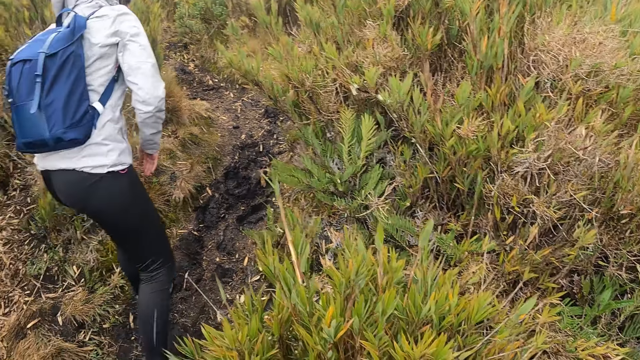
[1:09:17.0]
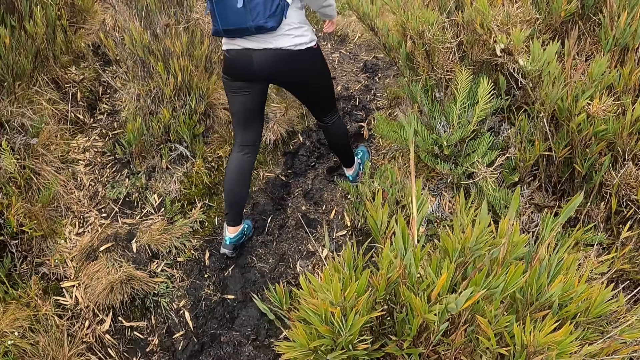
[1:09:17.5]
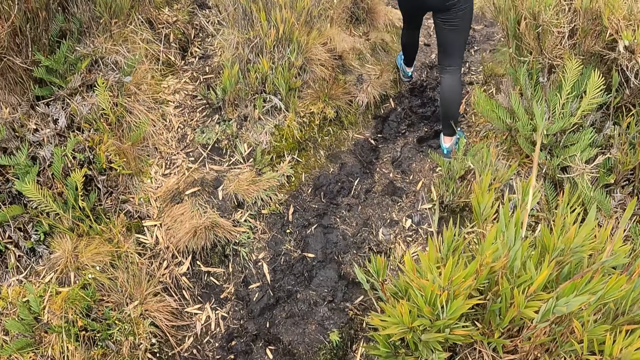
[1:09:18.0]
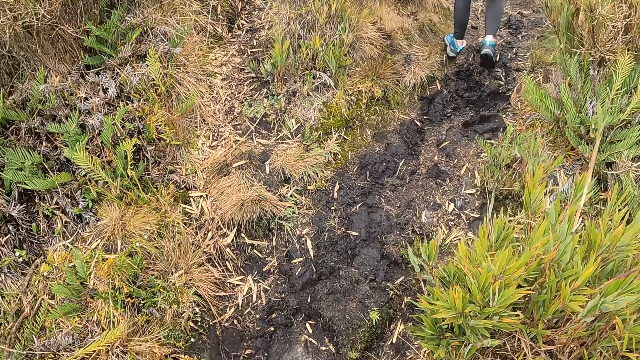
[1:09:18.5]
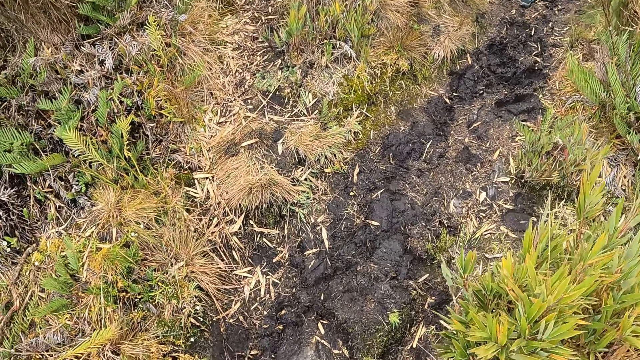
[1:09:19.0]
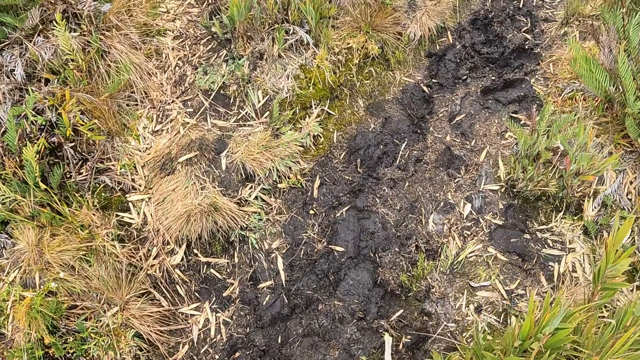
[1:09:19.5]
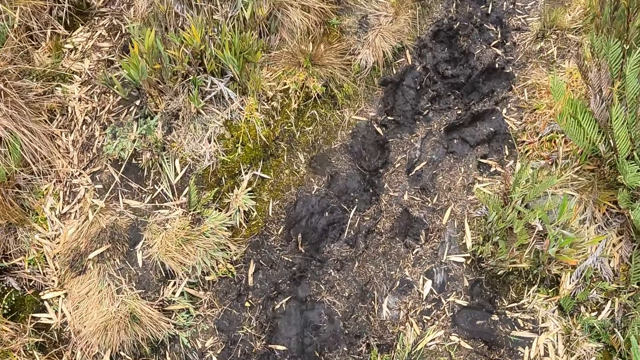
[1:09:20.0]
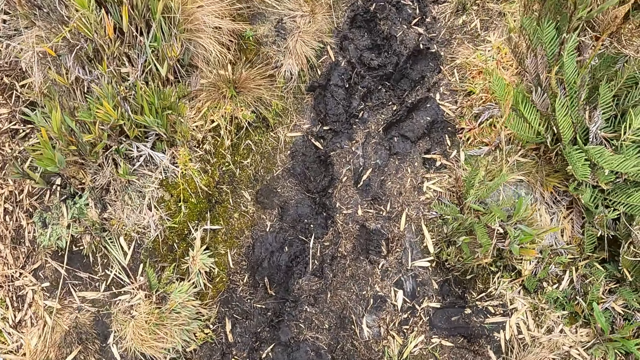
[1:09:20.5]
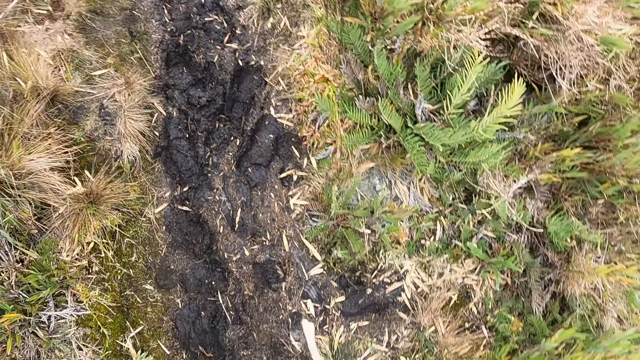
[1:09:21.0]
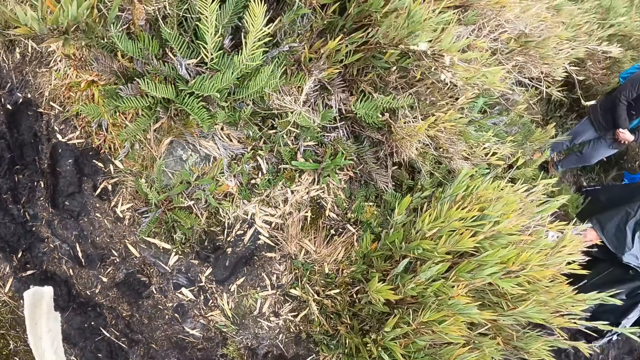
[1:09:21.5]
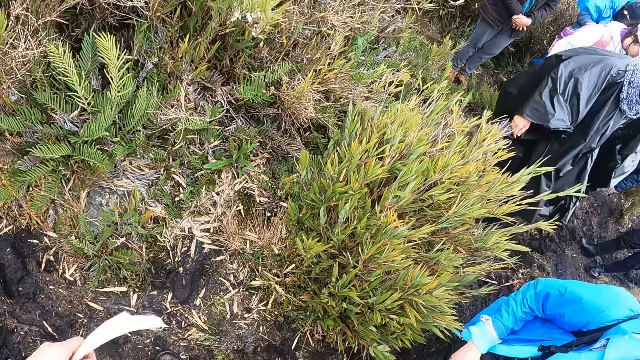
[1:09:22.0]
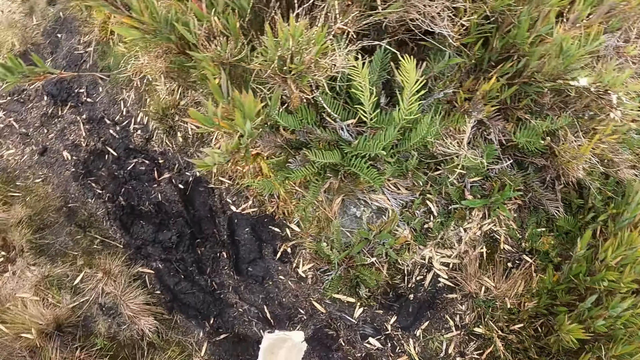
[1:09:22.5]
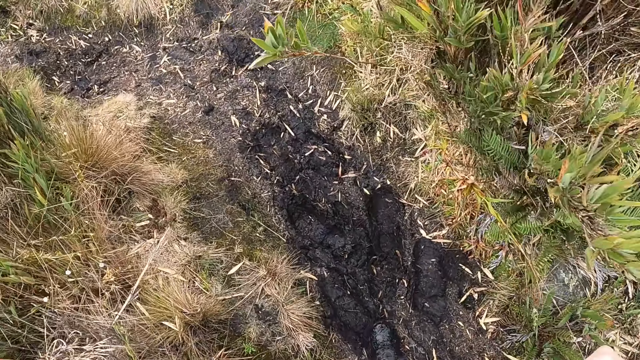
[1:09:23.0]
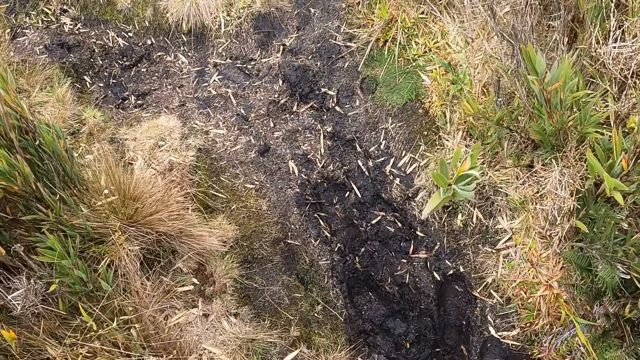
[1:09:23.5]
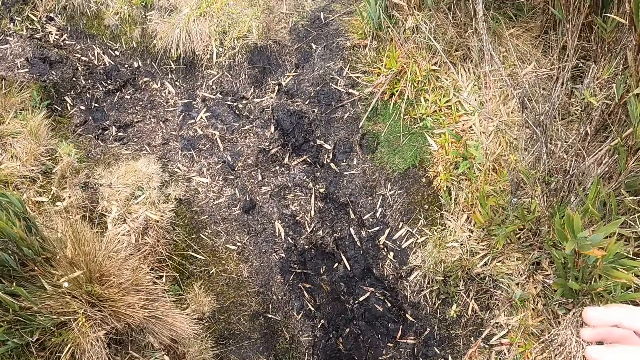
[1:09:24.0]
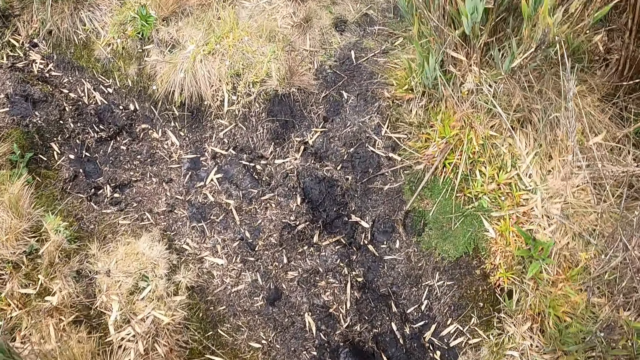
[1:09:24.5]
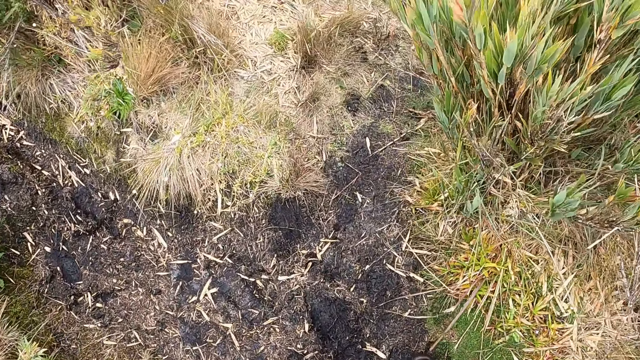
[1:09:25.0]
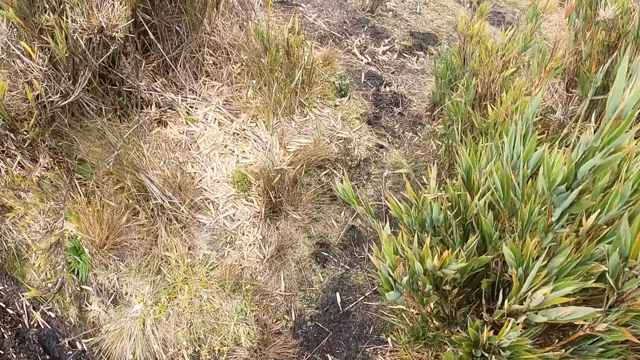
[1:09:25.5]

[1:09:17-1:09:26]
The camera wearer walks up the pathway.

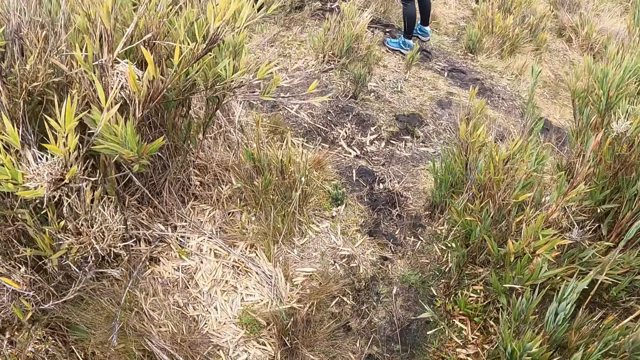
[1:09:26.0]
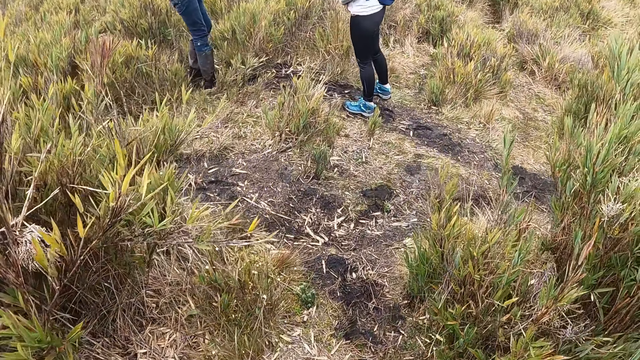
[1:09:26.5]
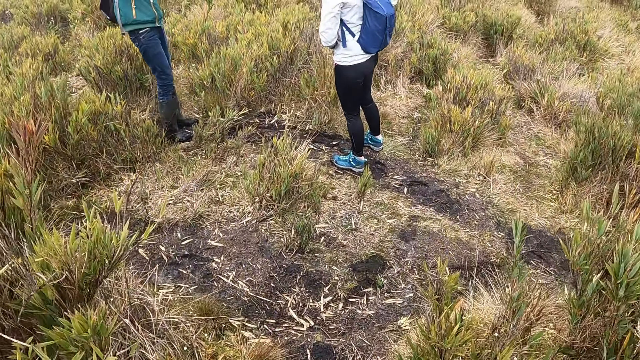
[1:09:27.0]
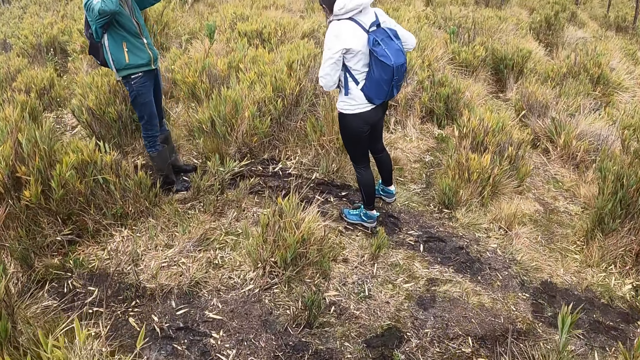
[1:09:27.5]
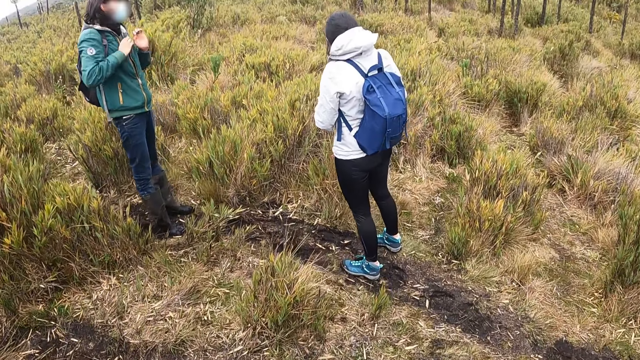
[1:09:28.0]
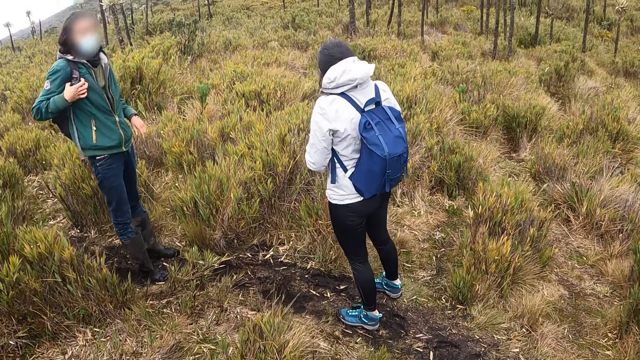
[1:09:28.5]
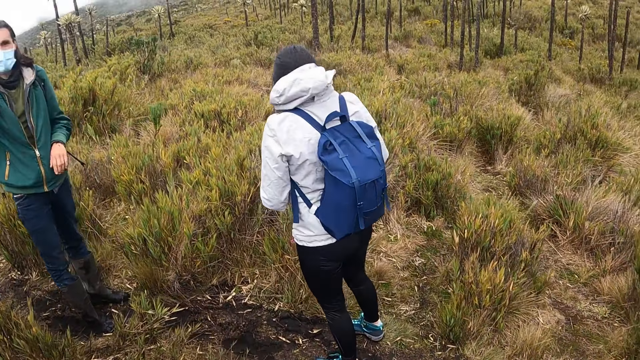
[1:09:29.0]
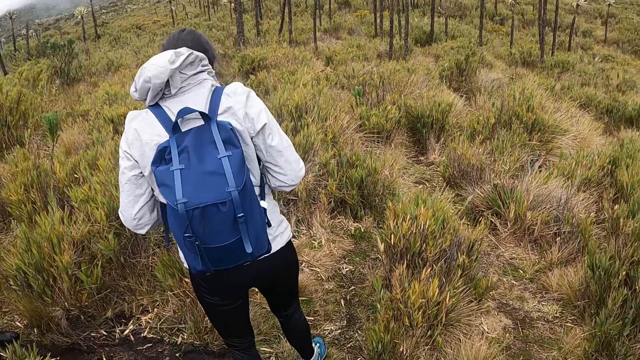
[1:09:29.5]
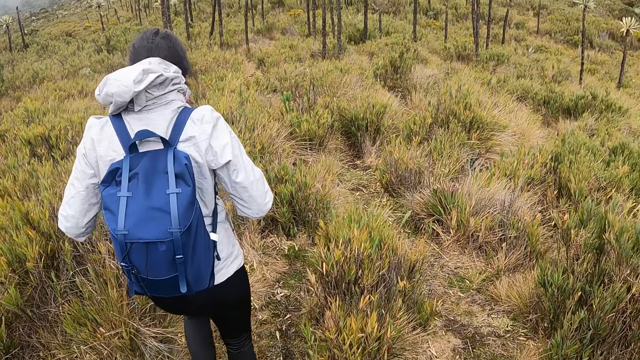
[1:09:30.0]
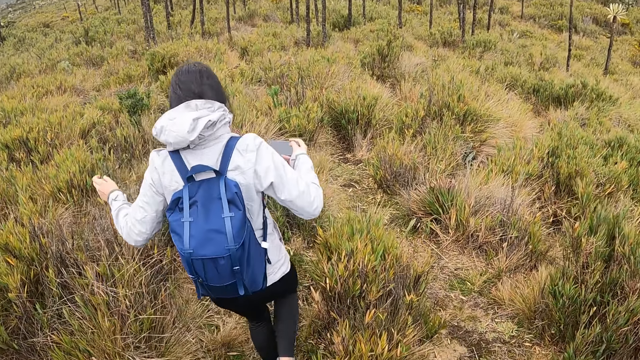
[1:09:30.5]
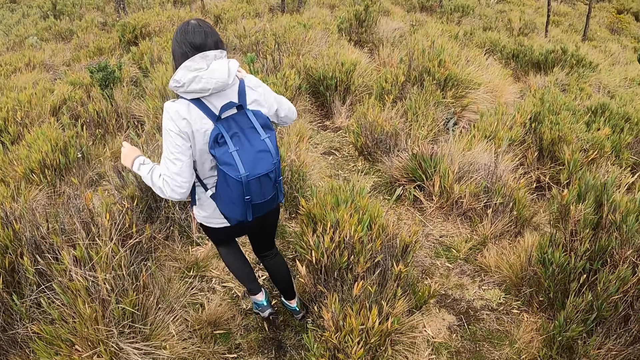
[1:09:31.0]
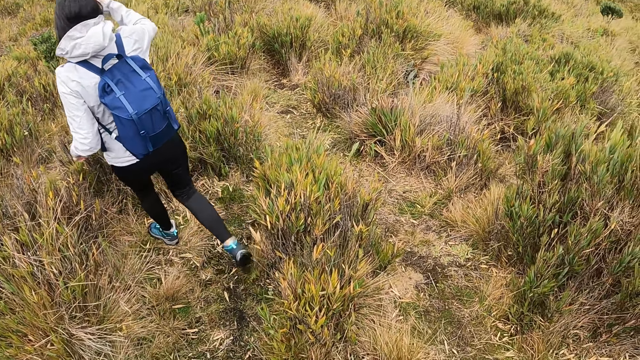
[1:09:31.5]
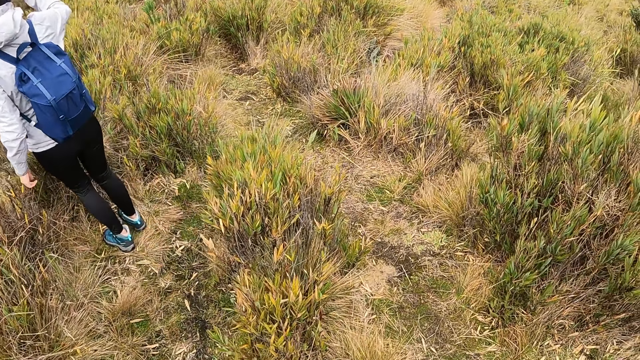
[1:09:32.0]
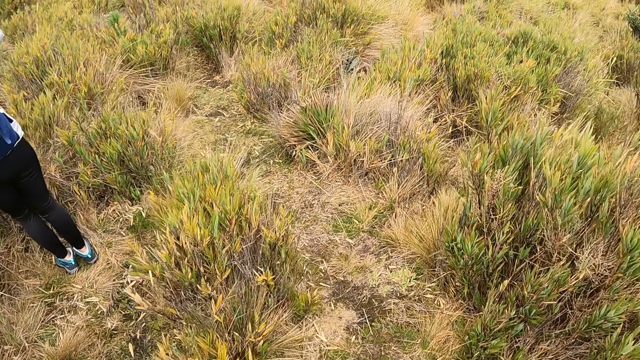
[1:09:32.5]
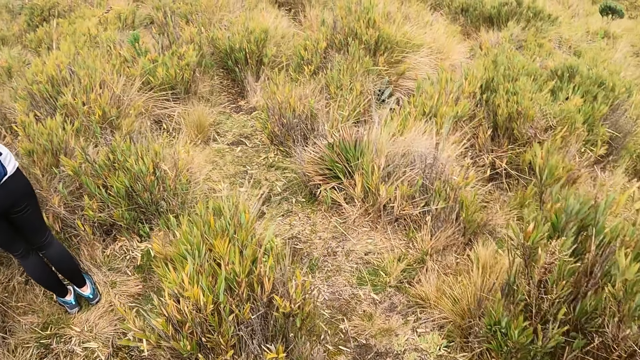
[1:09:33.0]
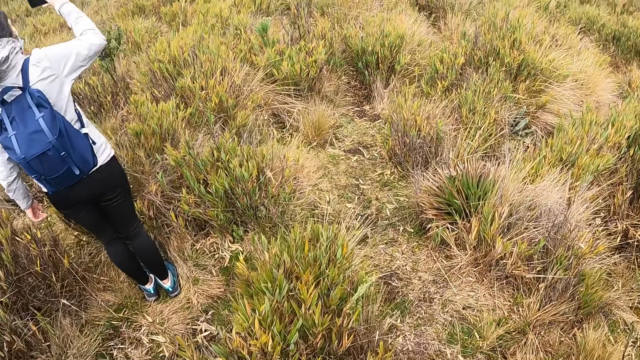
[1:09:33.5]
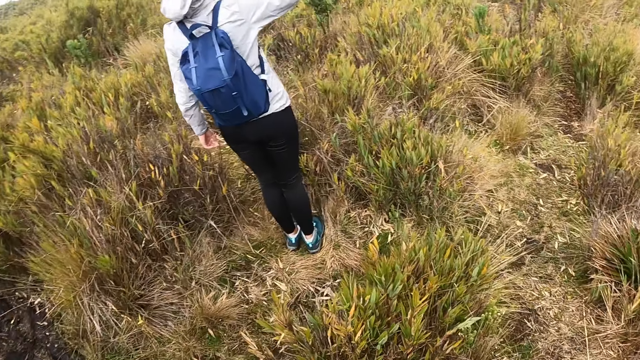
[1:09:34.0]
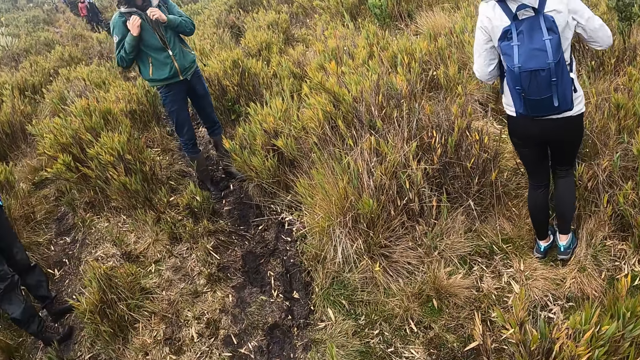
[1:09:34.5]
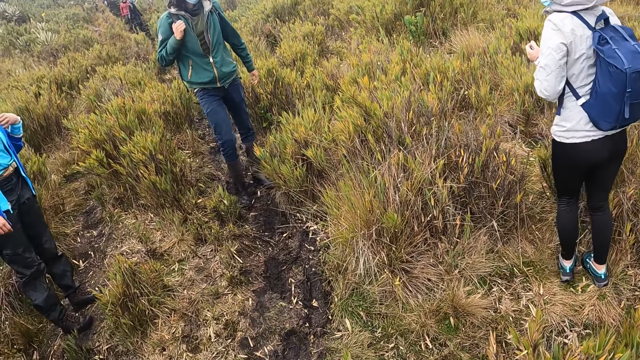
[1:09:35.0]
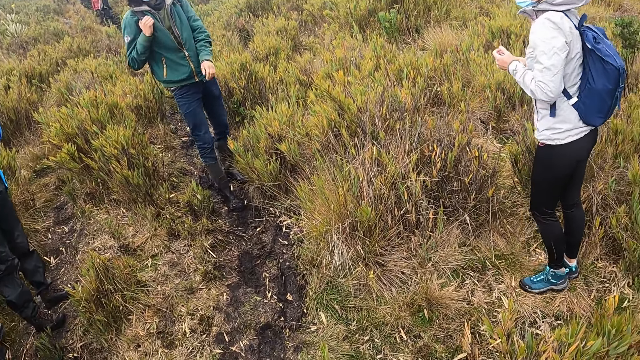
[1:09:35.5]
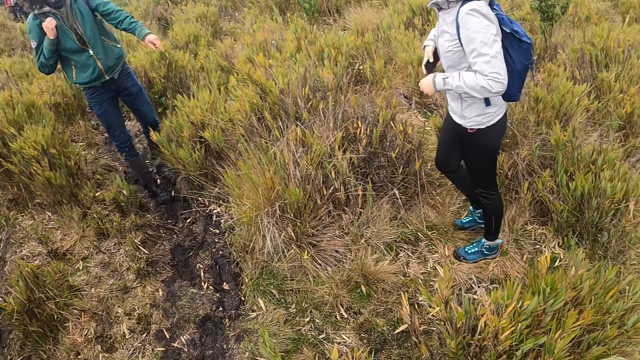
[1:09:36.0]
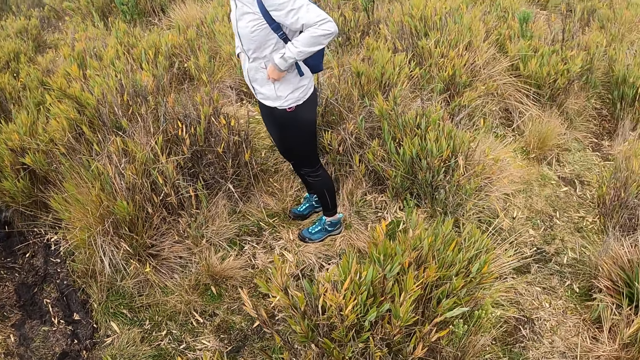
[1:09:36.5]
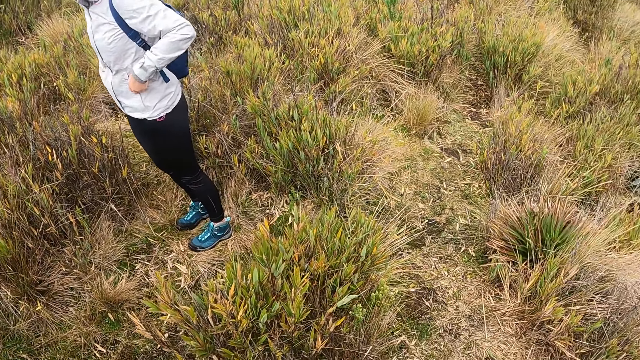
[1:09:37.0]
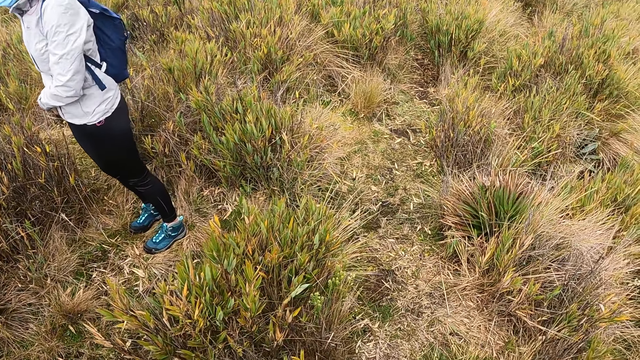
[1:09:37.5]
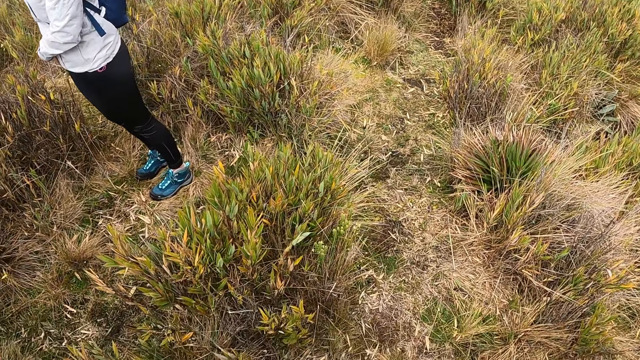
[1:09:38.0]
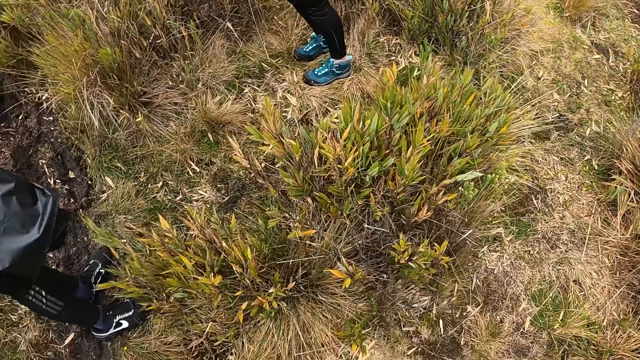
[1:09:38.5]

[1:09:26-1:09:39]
The woman converses with a man on the pathway. The woman holds a phone in her right hand on the pathway. The woman snaps with the phone in her right hand and puts the phone in her jacket pocket with her right hand.
